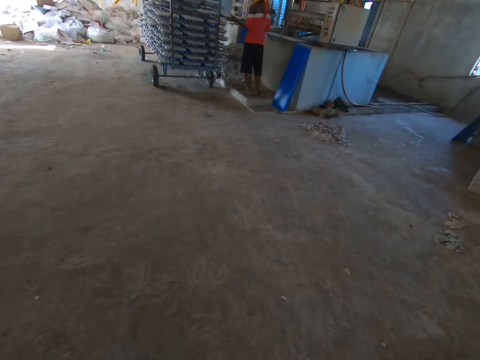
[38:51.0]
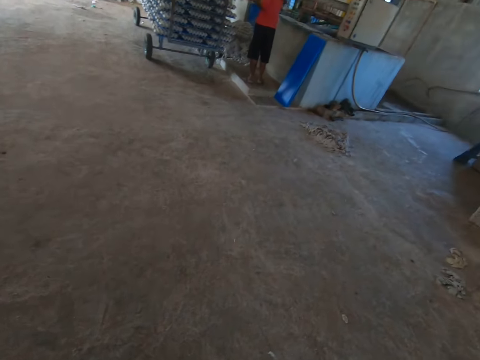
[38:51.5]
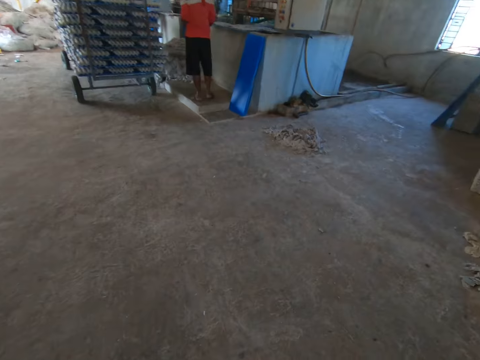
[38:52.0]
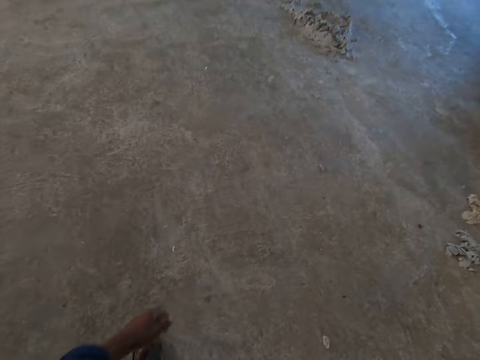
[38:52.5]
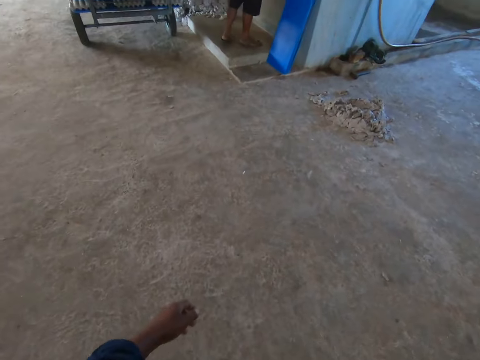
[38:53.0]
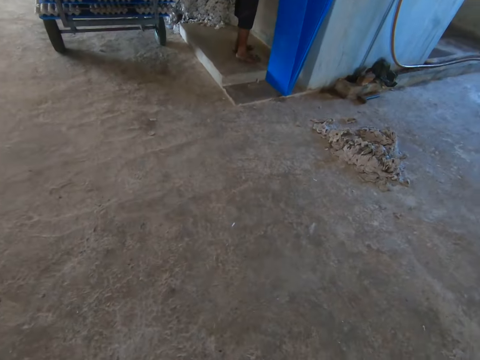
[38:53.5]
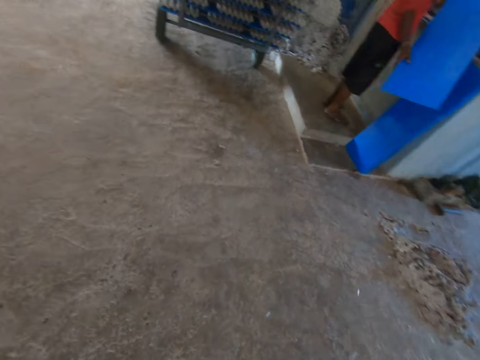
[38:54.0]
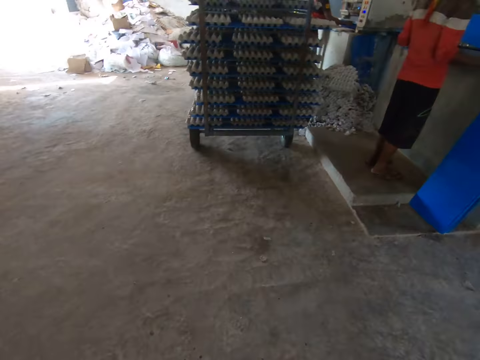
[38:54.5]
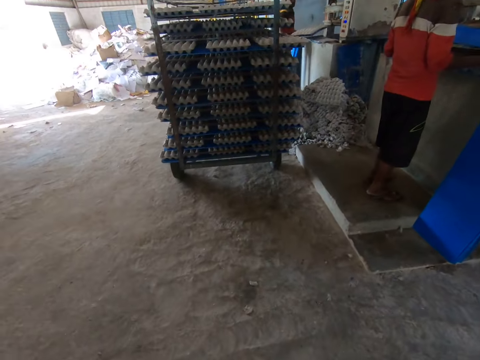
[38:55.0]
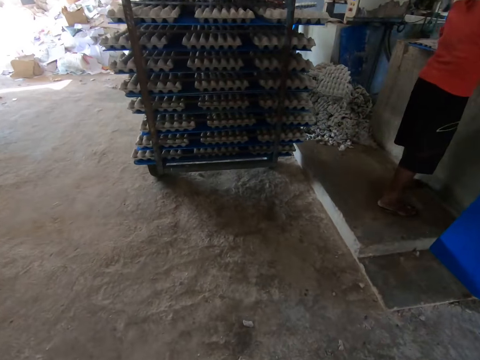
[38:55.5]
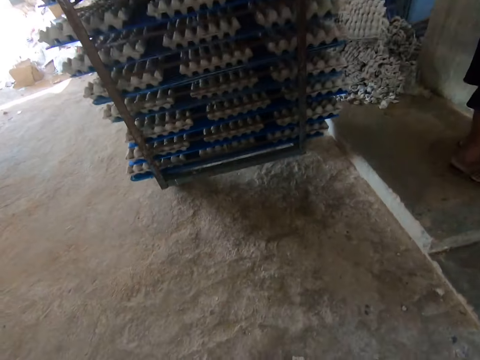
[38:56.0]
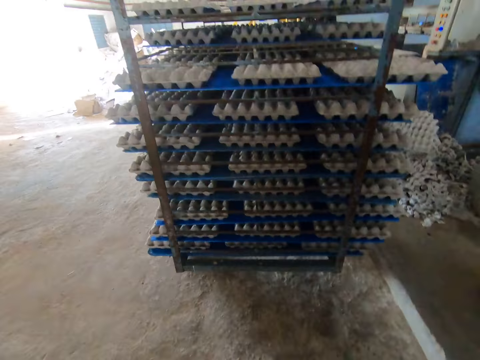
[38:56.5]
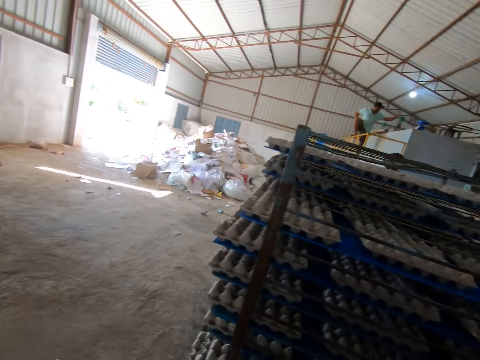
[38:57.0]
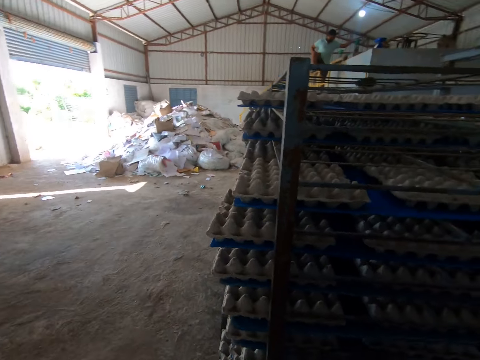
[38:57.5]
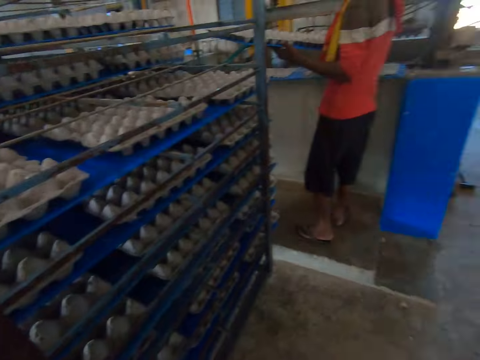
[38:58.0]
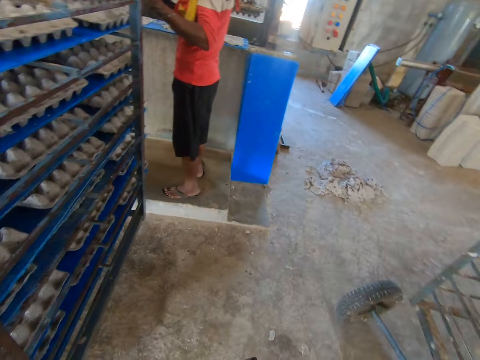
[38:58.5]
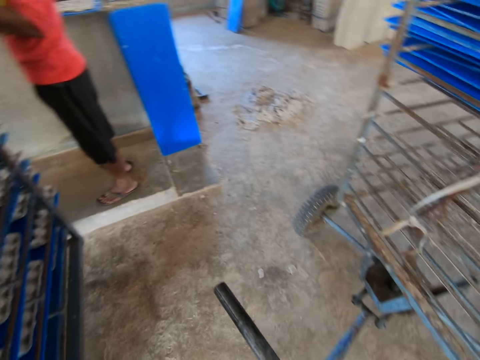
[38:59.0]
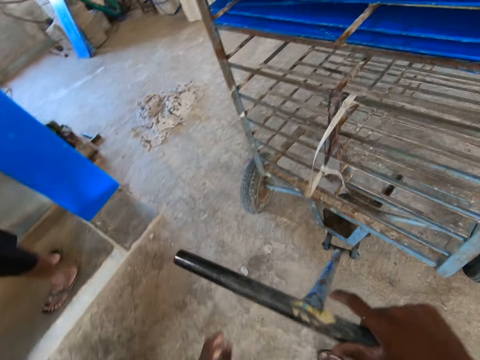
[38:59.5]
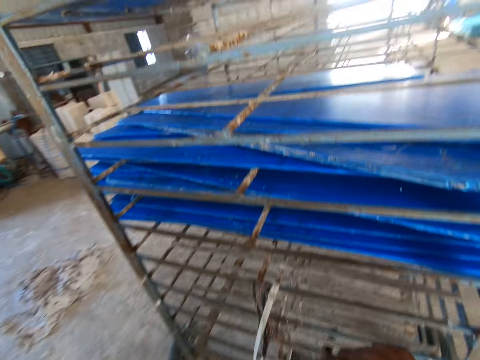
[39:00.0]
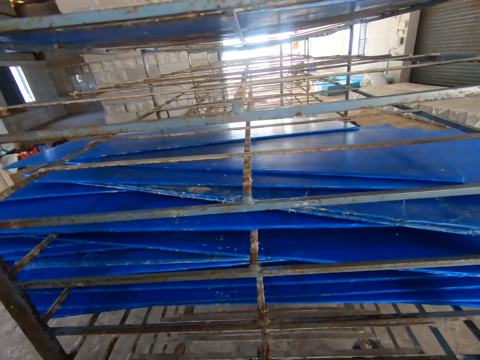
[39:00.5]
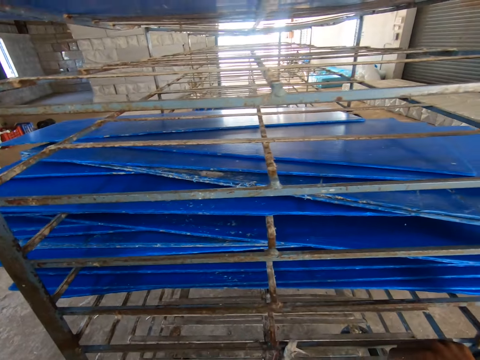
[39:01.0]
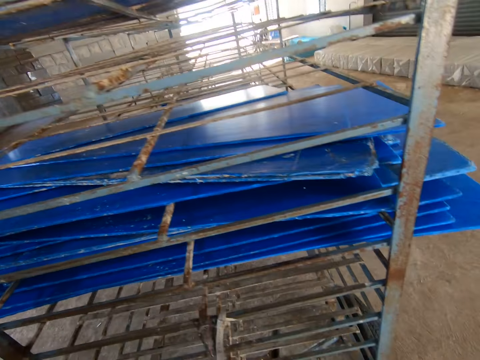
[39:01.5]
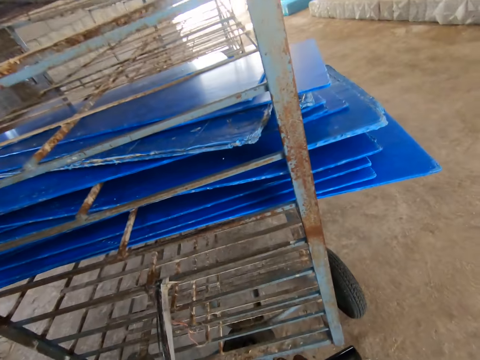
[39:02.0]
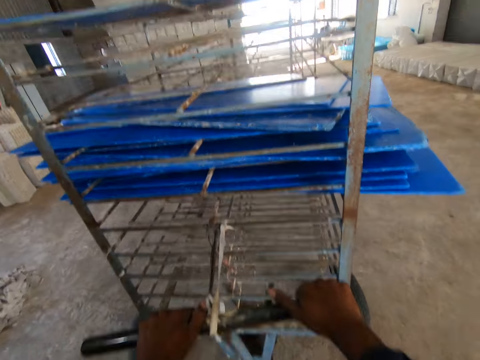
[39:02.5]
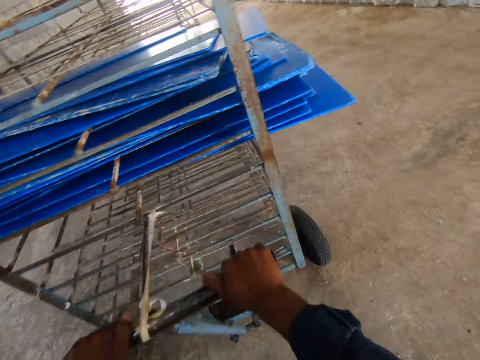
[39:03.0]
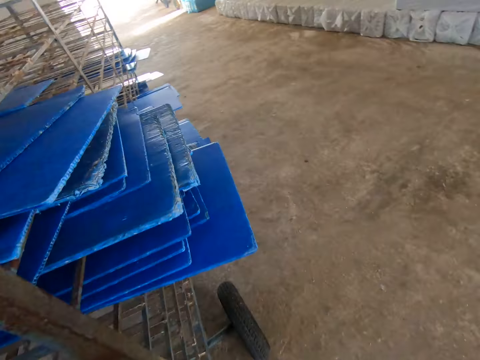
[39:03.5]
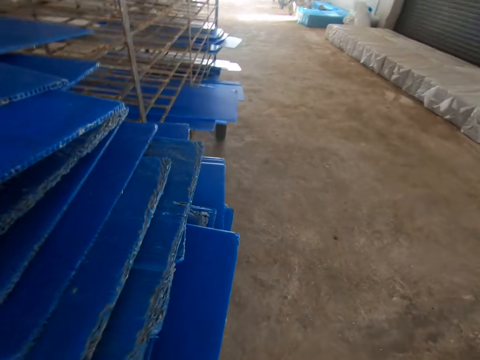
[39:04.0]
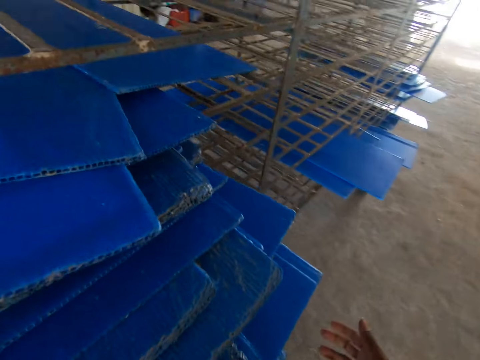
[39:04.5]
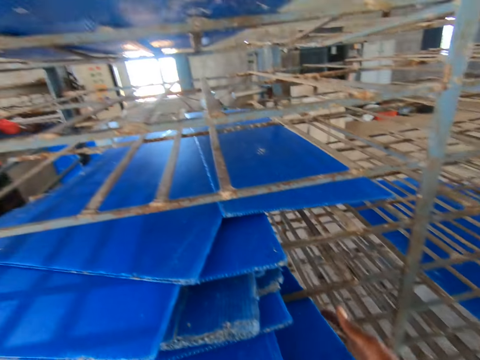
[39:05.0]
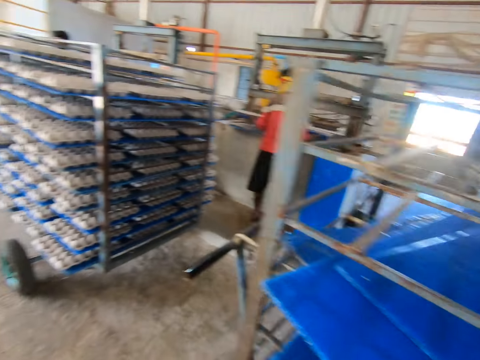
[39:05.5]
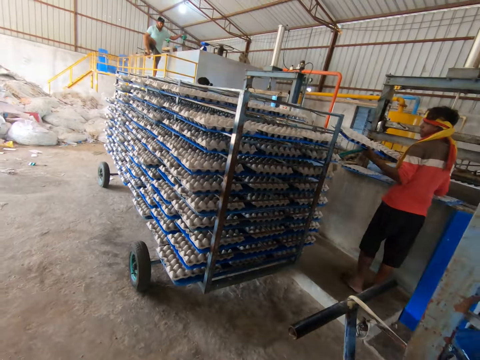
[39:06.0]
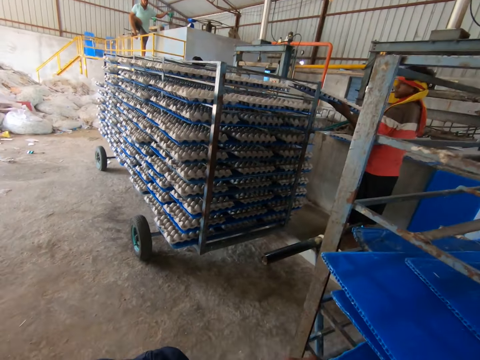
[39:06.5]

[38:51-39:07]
A man picks a tray from the ground with both hands. The camera wearer pulls the rack with both hands.

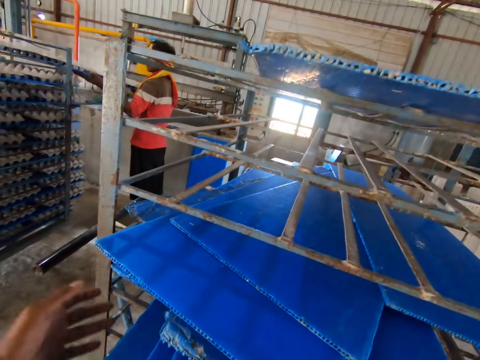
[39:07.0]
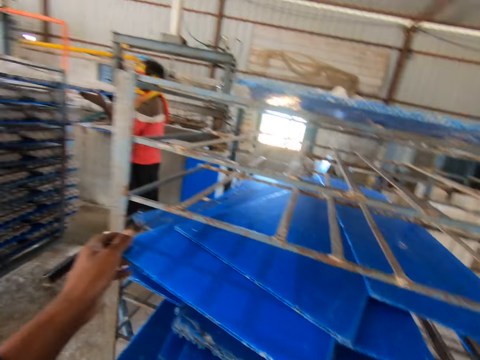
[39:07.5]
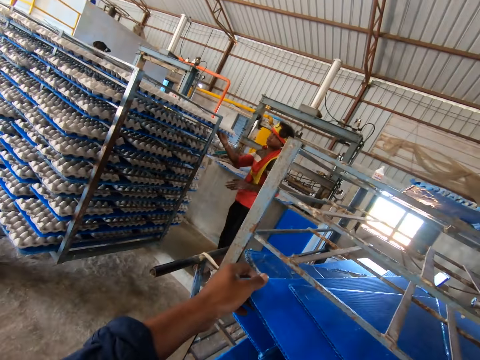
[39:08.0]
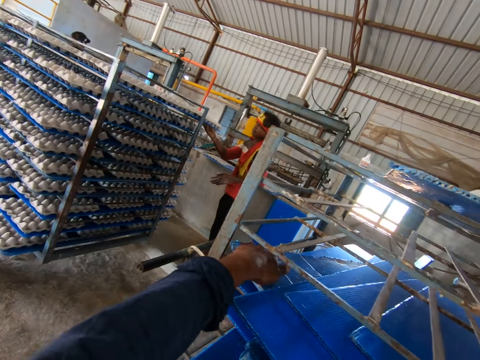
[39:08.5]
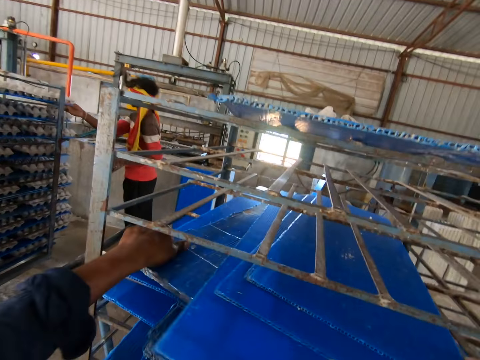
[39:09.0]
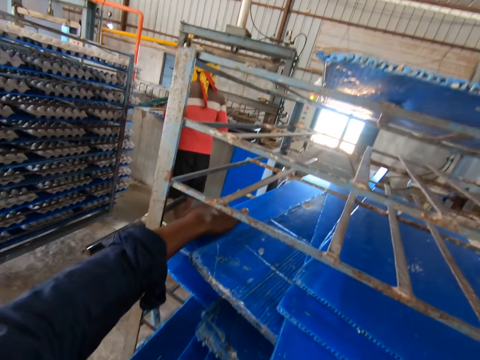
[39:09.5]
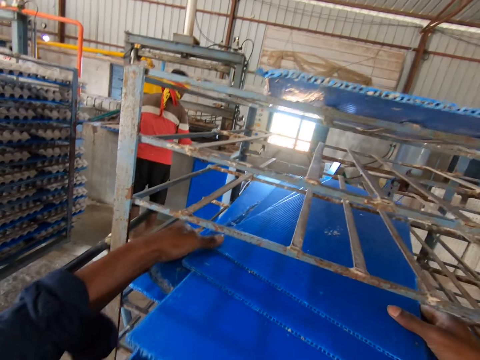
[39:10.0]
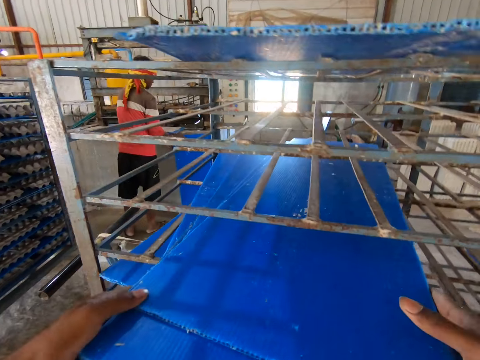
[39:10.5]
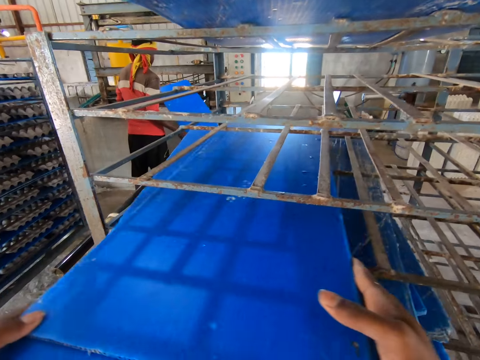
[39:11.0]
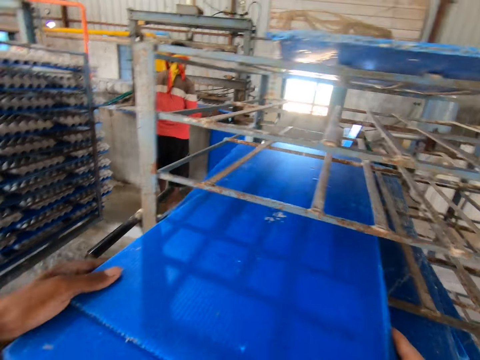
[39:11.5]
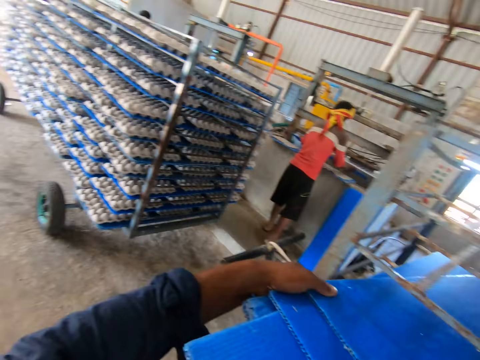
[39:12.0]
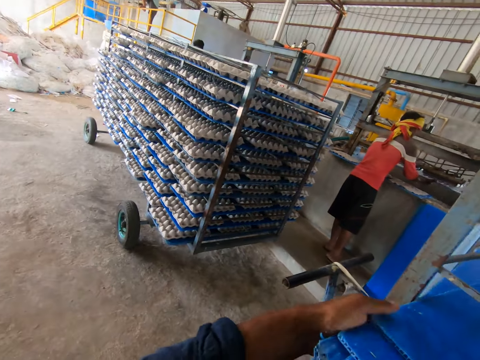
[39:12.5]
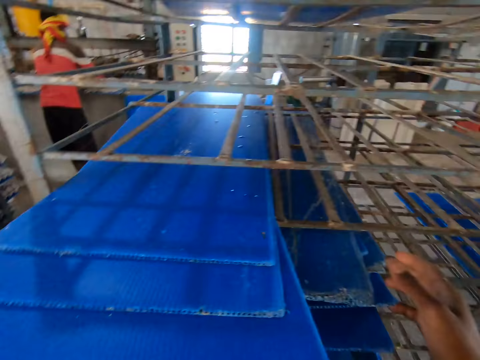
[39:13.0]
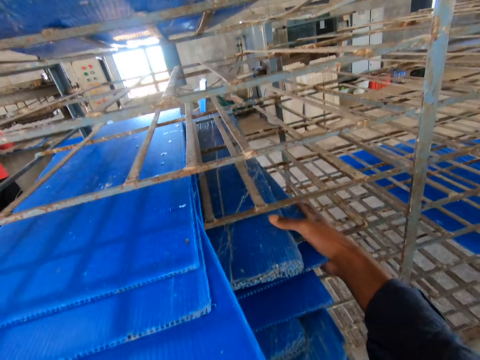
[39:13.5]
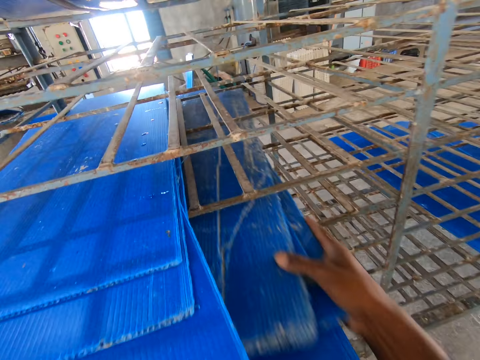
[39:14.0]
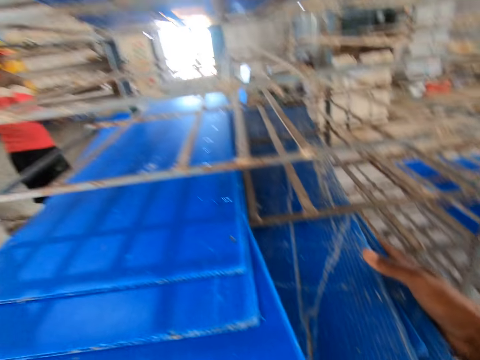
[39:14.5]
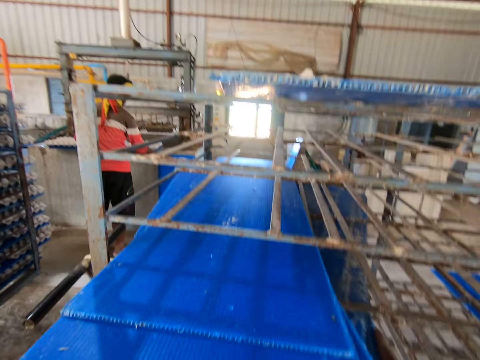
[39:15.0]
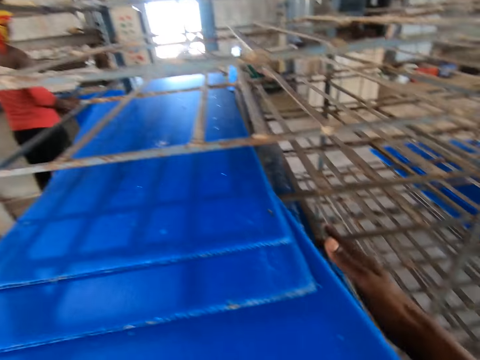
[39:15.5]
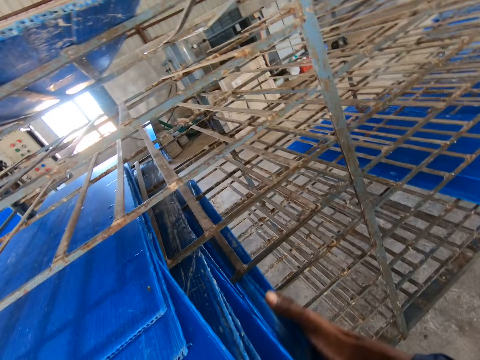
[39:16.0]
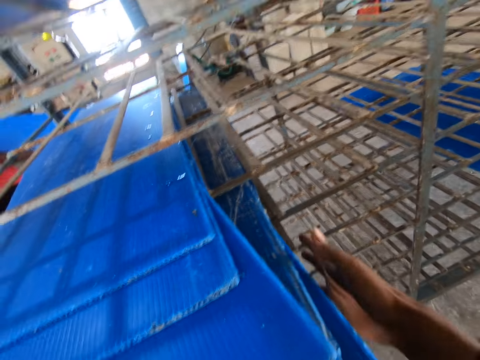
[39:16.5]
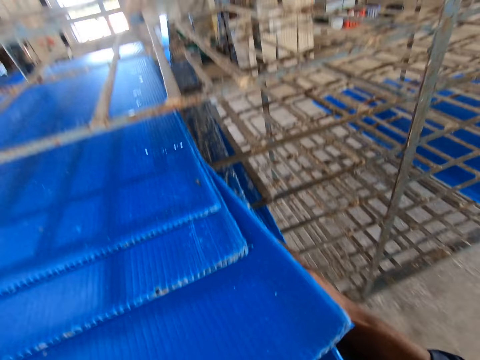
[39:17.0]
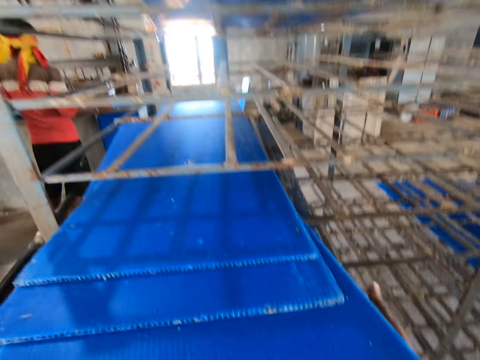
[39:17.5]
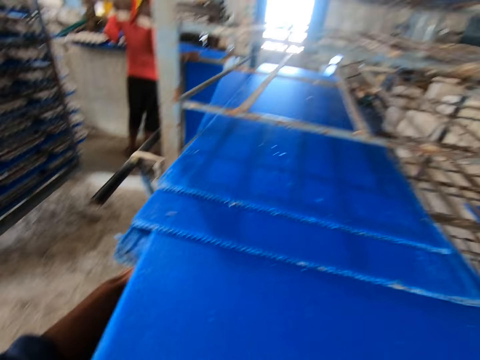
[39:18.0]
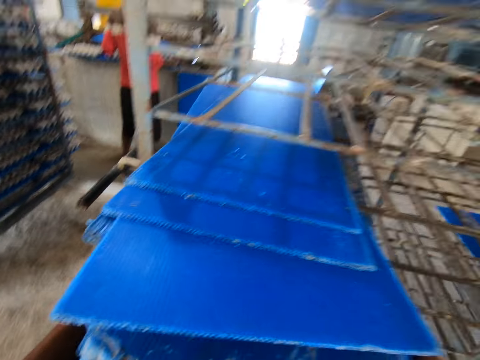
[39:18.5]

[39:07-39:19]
The camera wearer arranges some trays on the rack with both hands. They take out cartons in the cart.
